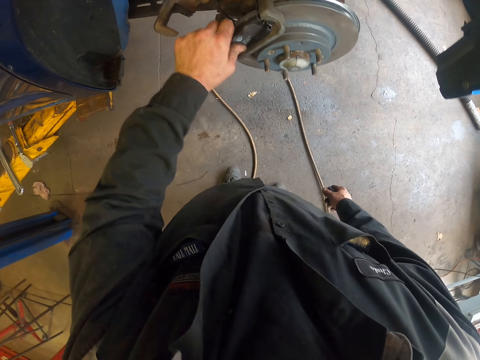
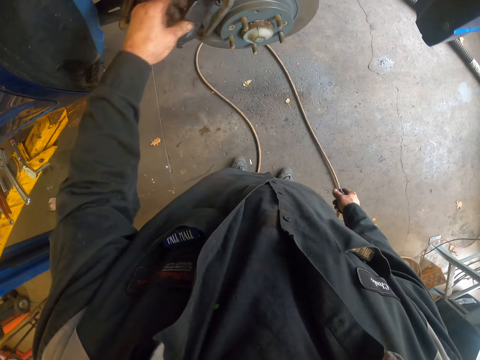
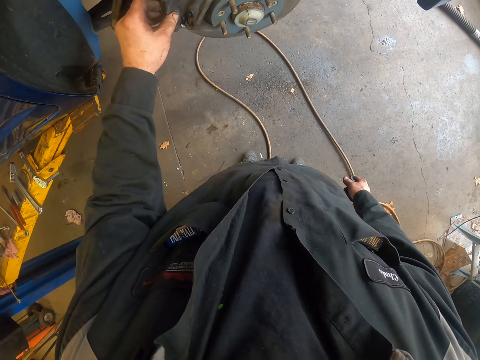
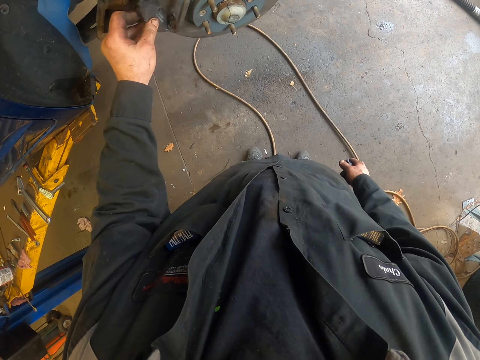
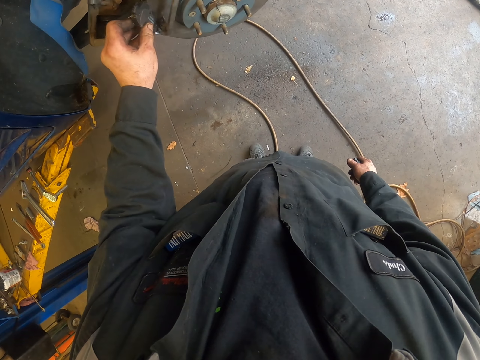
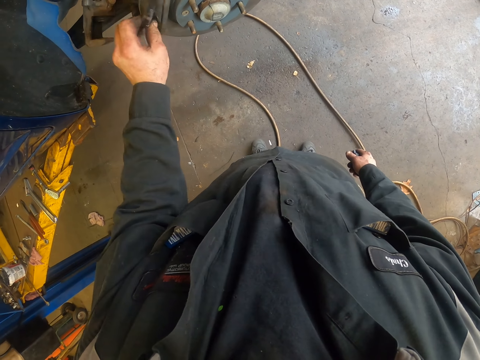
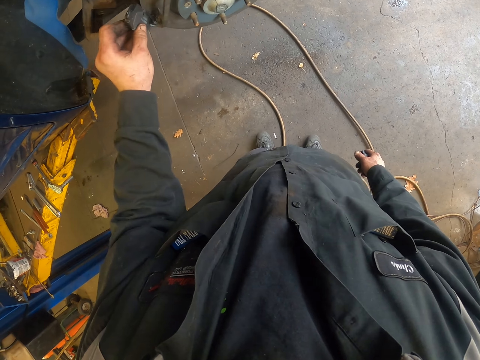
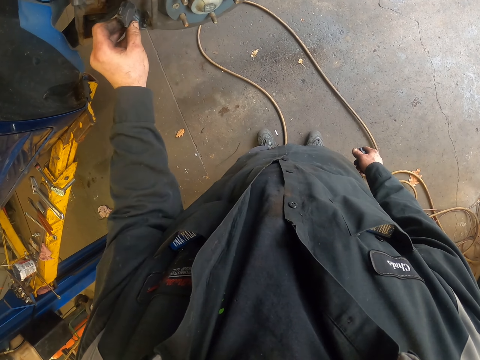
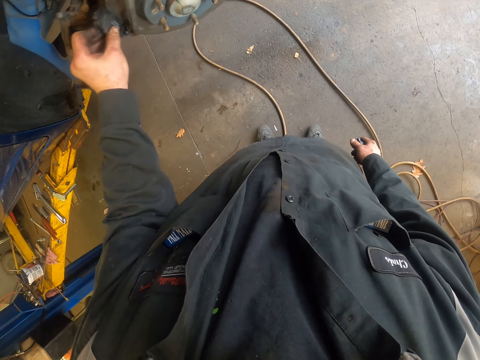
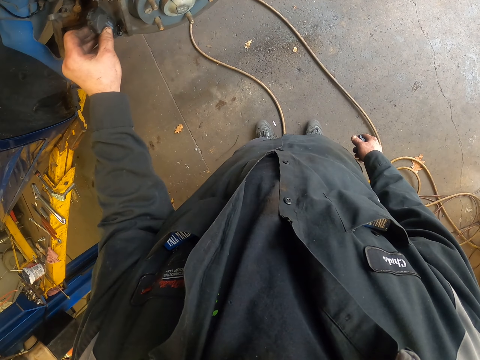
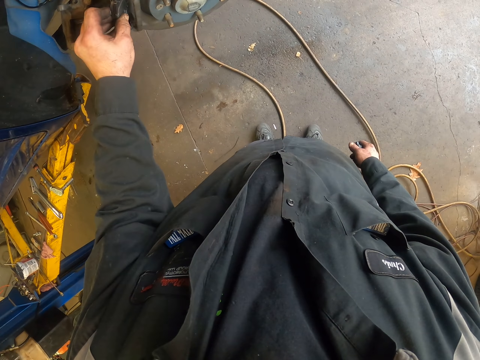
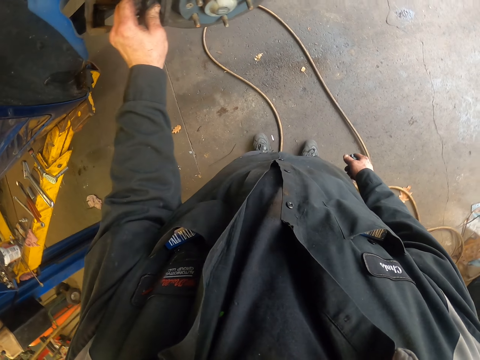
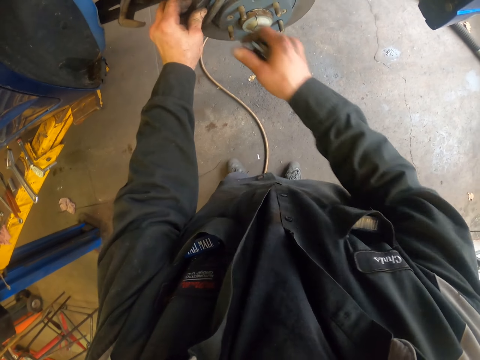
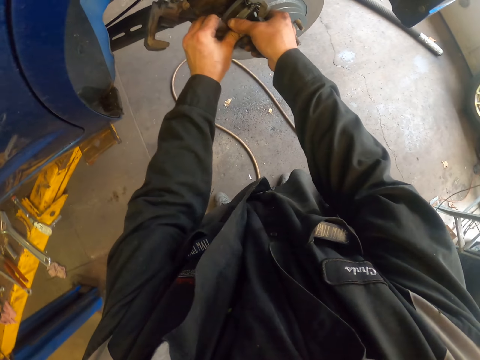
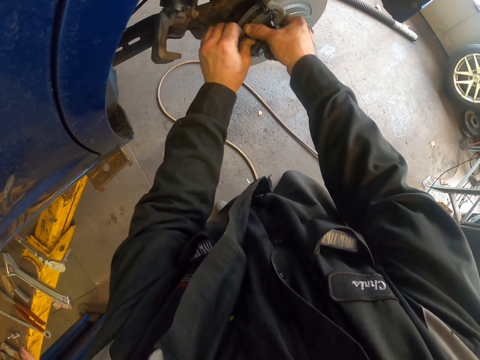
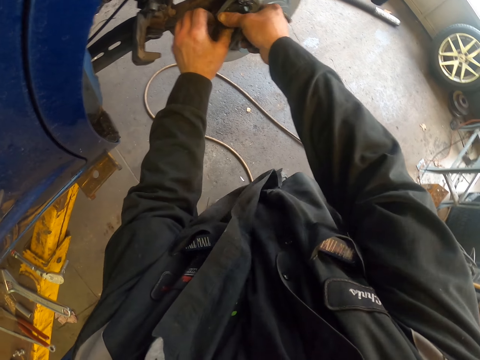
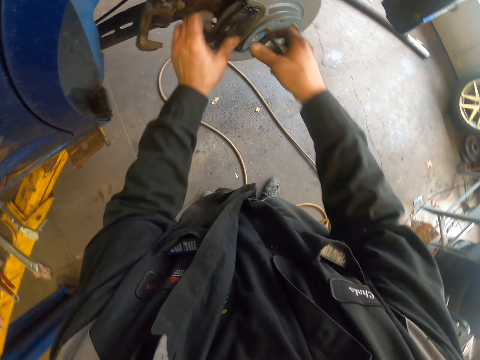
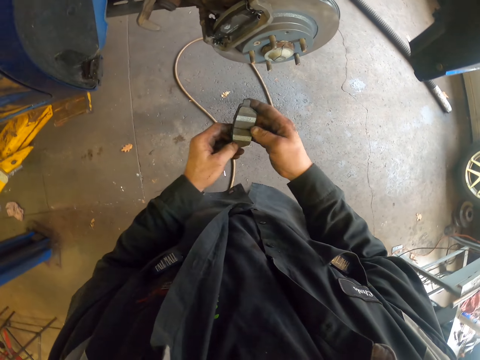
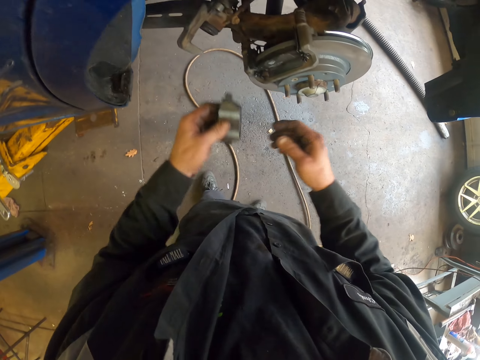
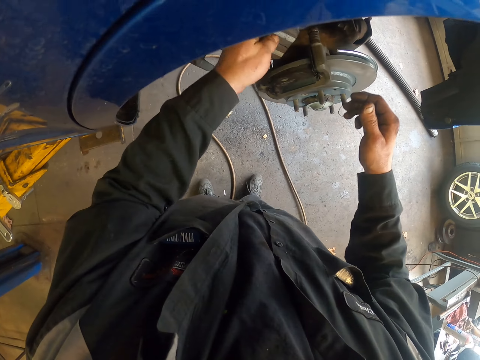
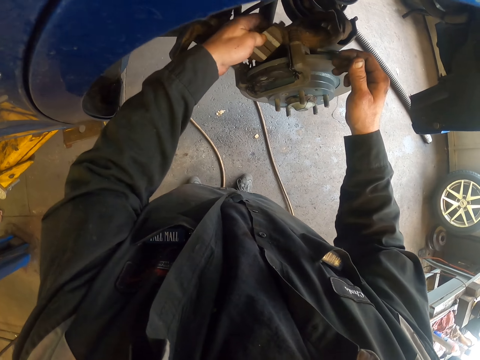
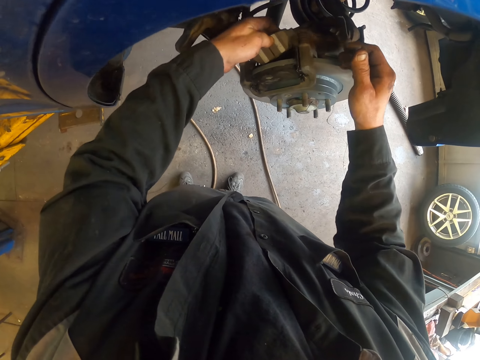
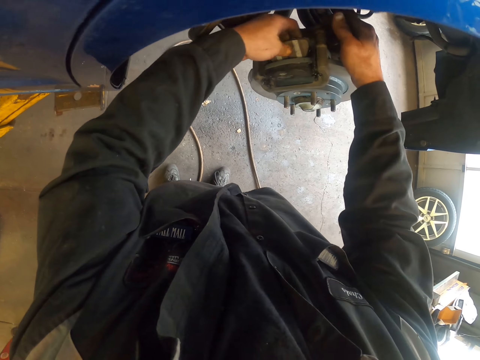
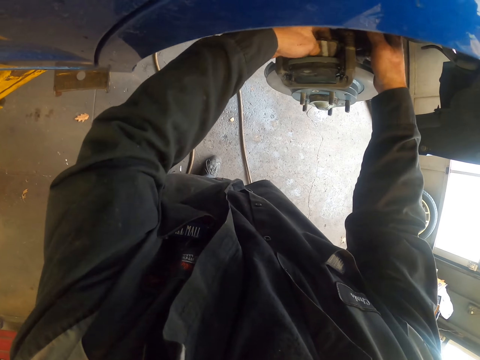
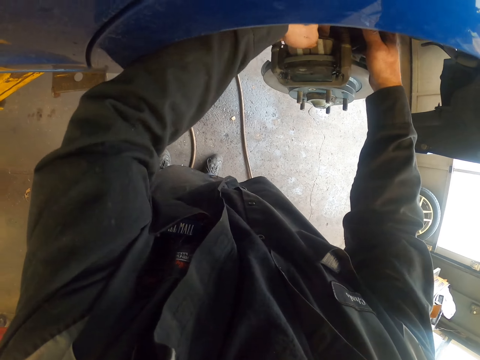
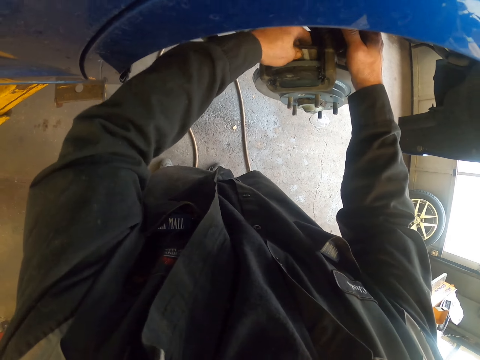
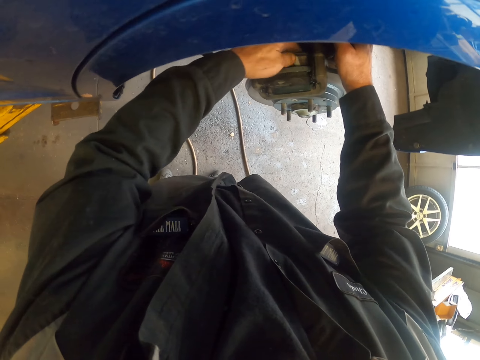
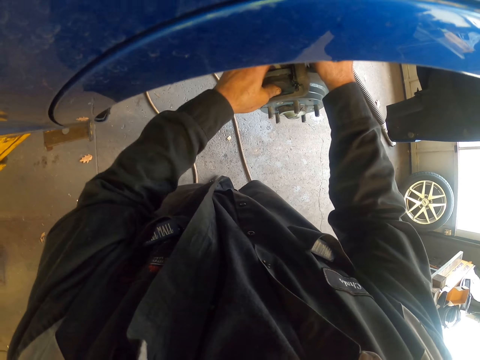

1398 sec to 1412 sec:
The camera wearer presses the brake pad on the wheel bearing system. They pick a brake pad with the other hand. They fix the brake pad on the wheel bearing system.

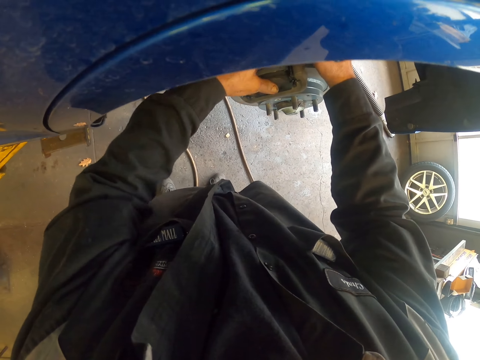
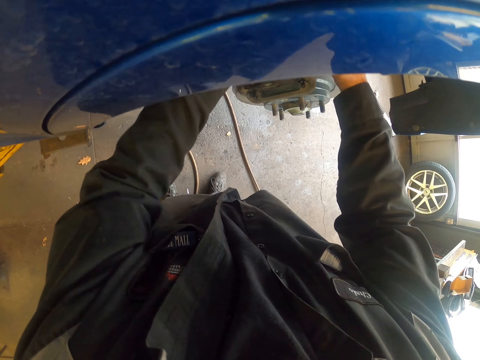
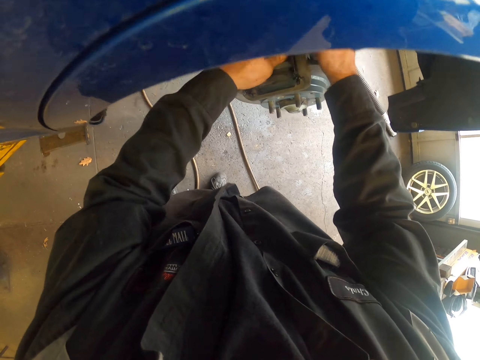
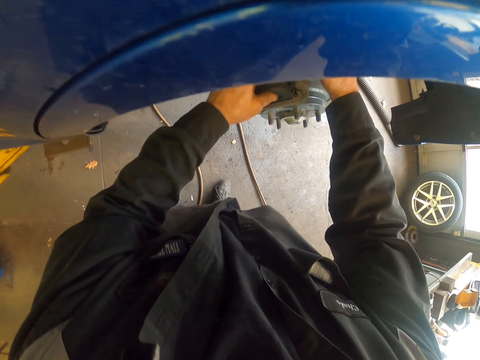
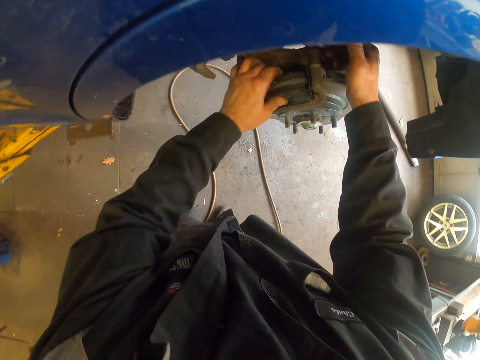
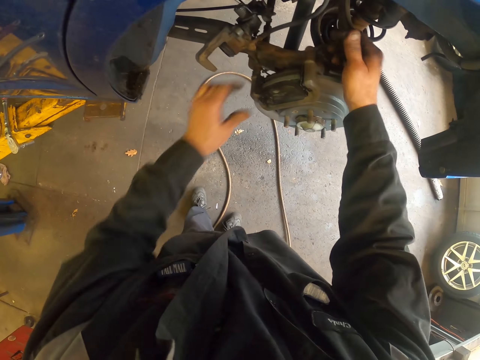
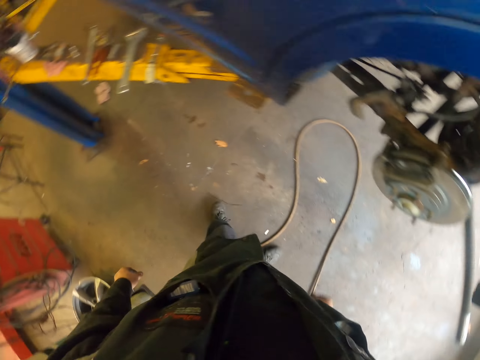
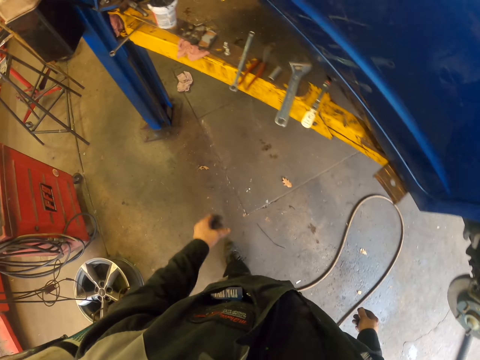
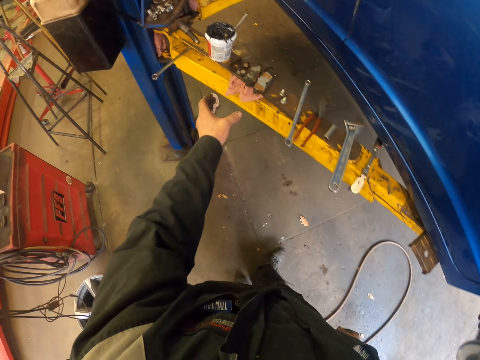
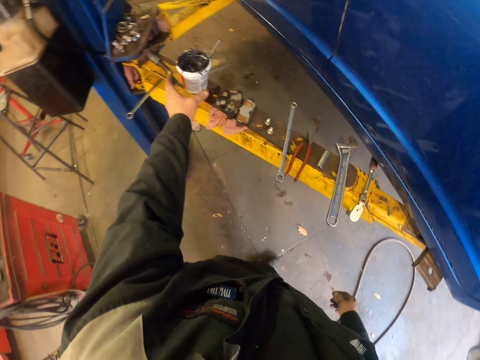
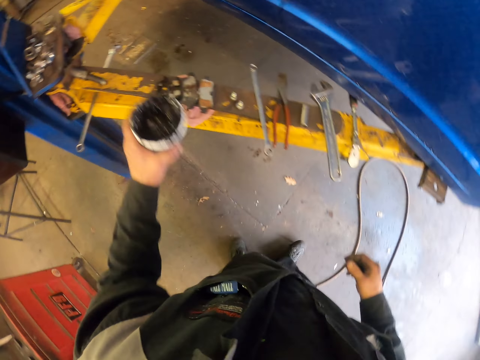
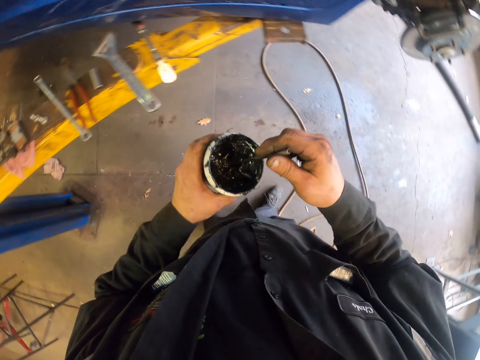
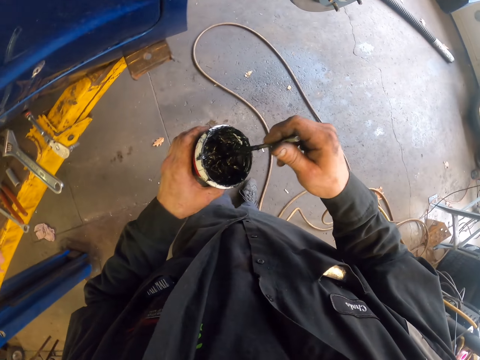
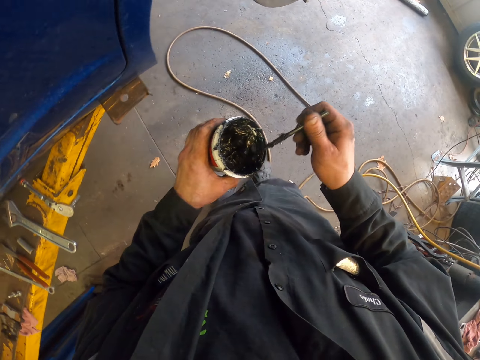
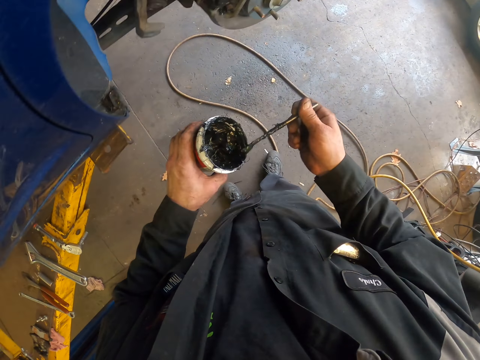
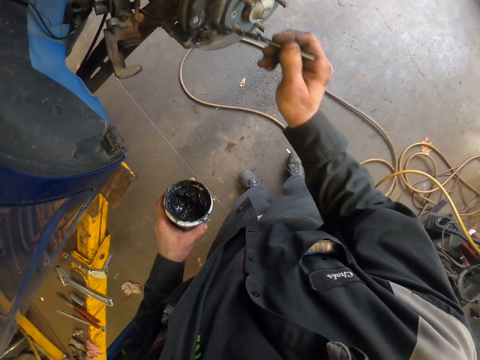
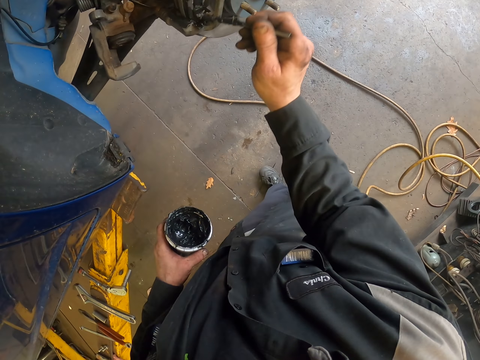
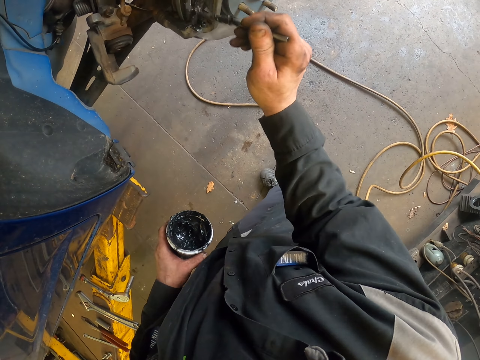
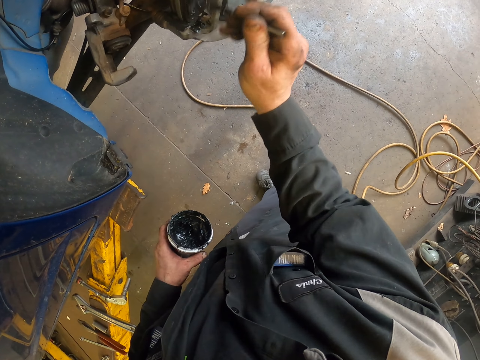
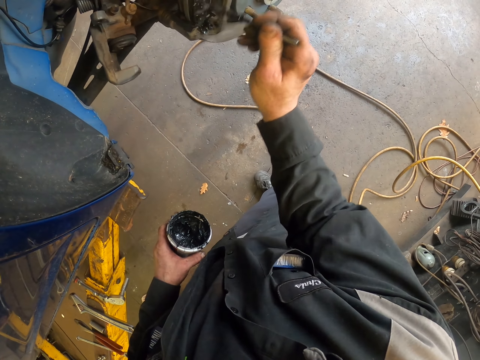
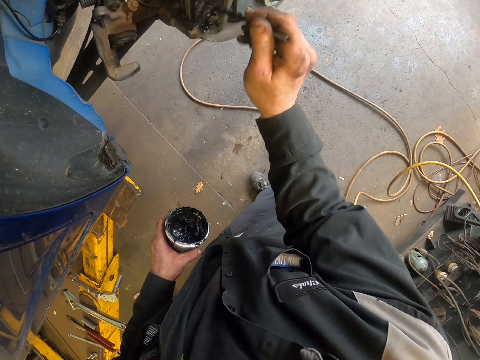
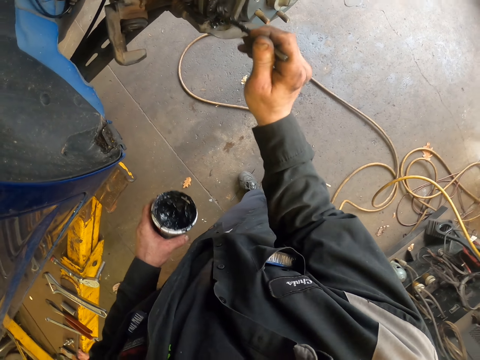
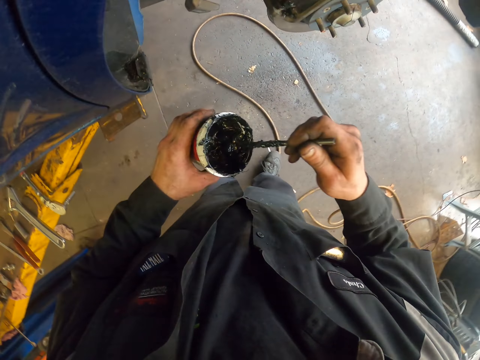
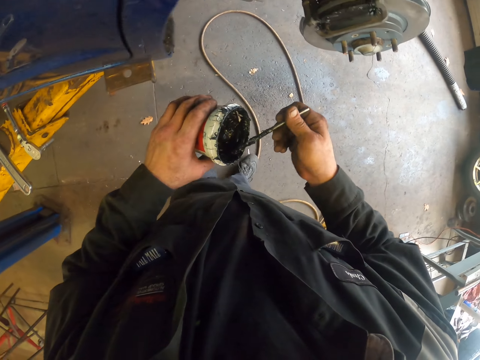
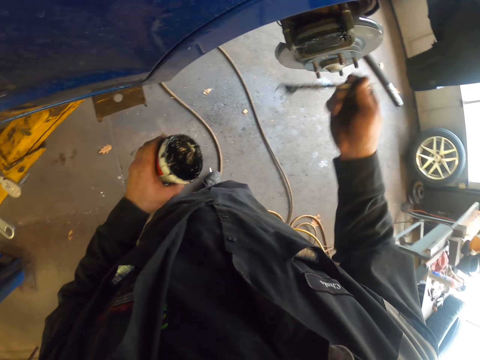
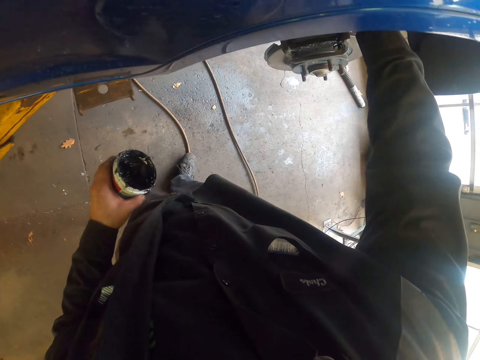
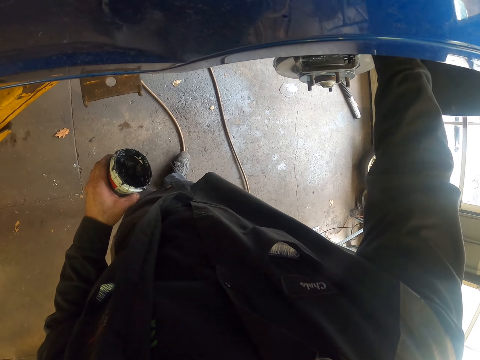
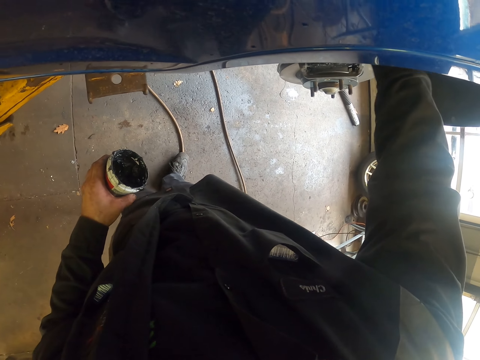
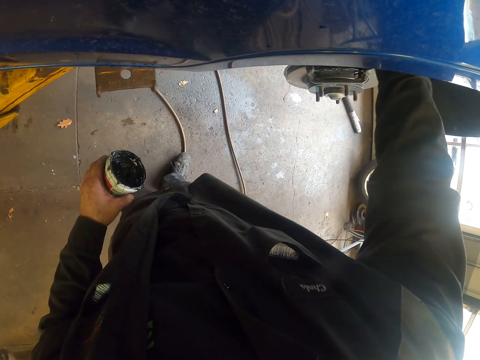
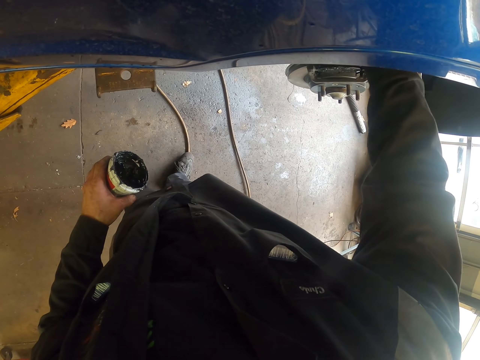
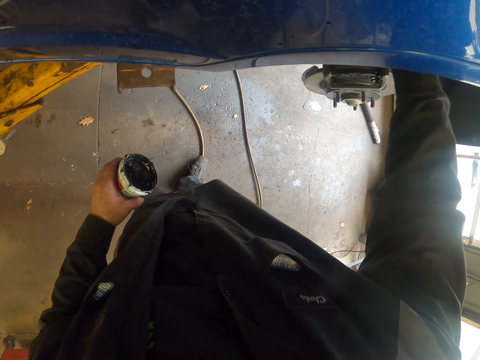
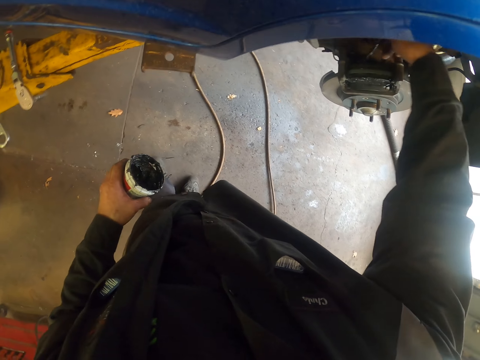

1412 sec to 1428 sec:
The camera wearer walks around. They pick a container with grease on the metal structure. They scoop grease with a piece of metal in the container. They apply grease on the wheel bearing system. They scoop grease with the piece of metal in the container. They apply grease on the wheel bearing system.
